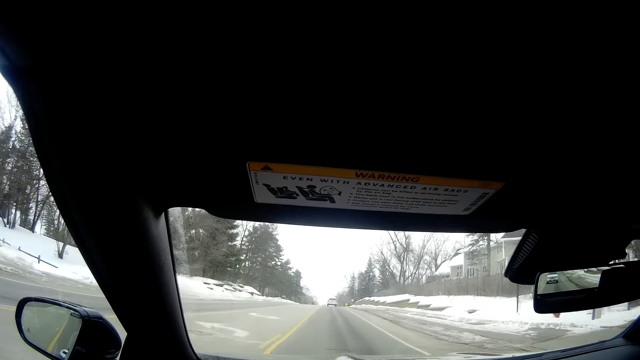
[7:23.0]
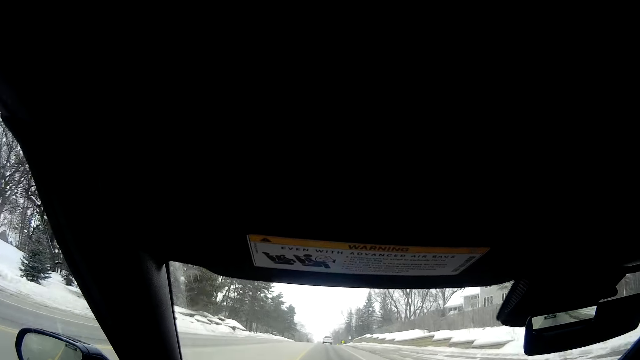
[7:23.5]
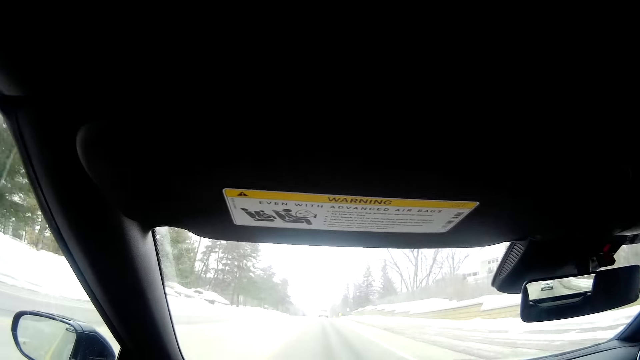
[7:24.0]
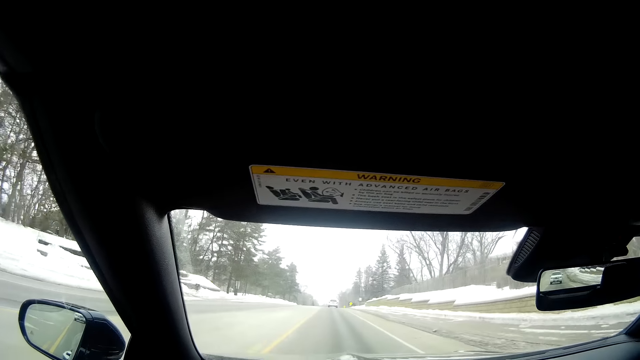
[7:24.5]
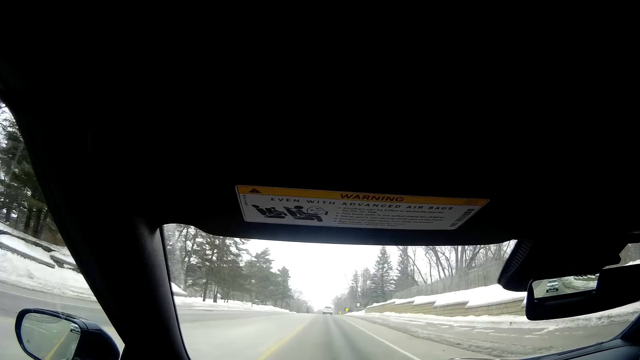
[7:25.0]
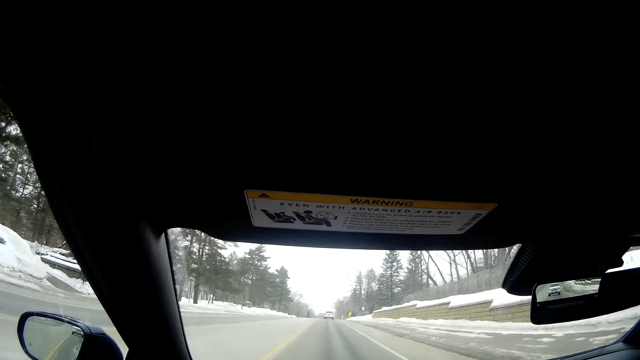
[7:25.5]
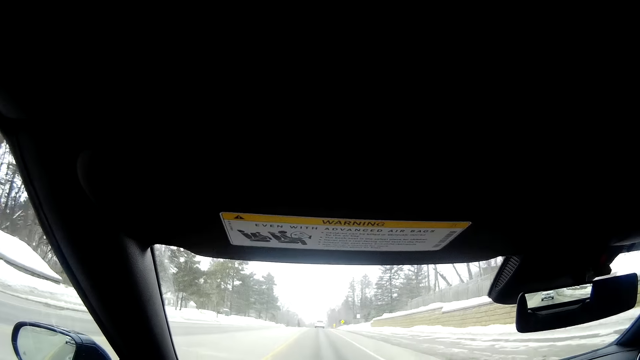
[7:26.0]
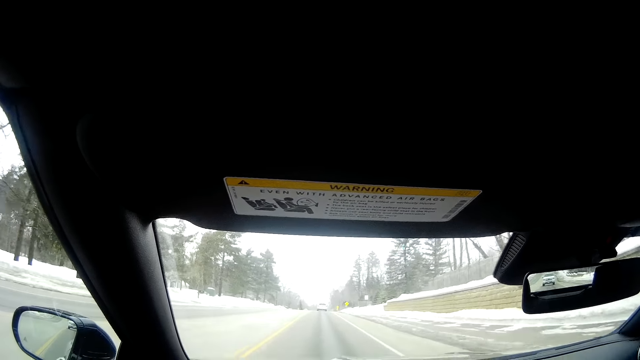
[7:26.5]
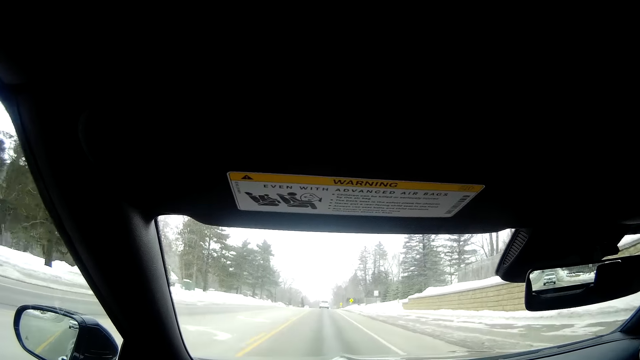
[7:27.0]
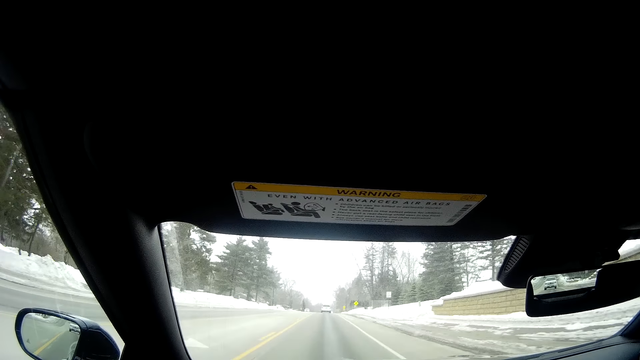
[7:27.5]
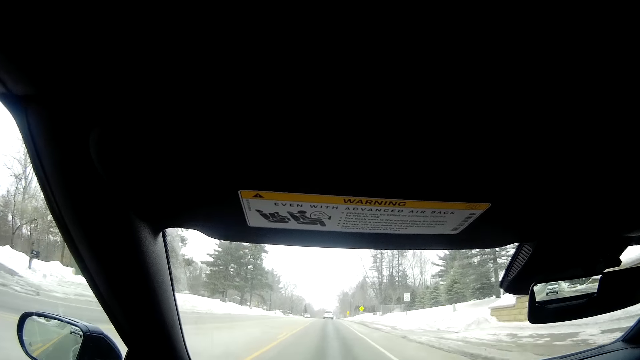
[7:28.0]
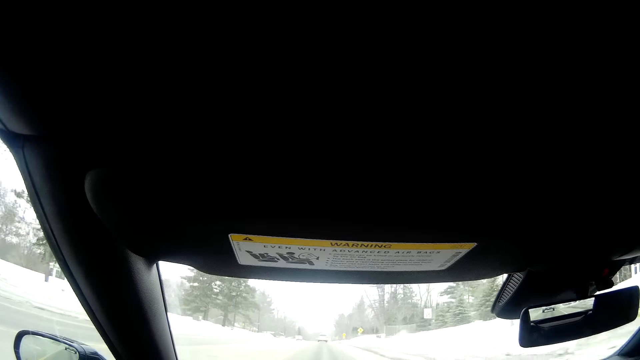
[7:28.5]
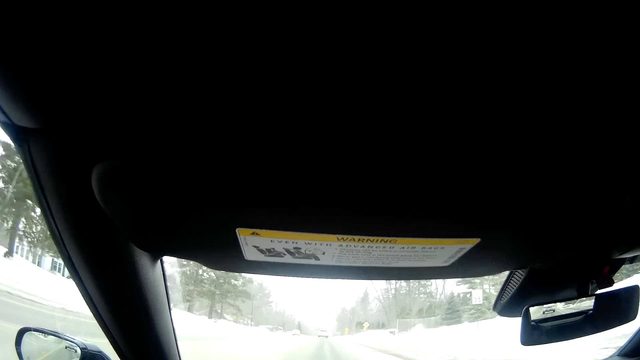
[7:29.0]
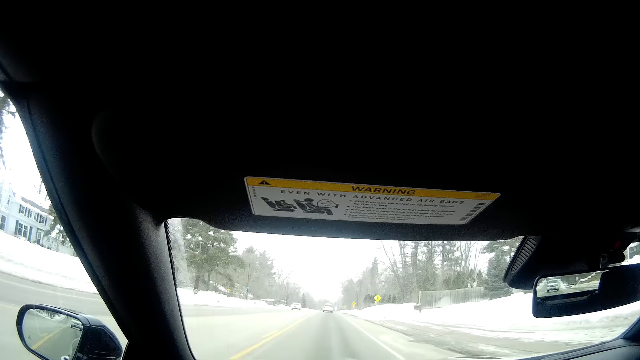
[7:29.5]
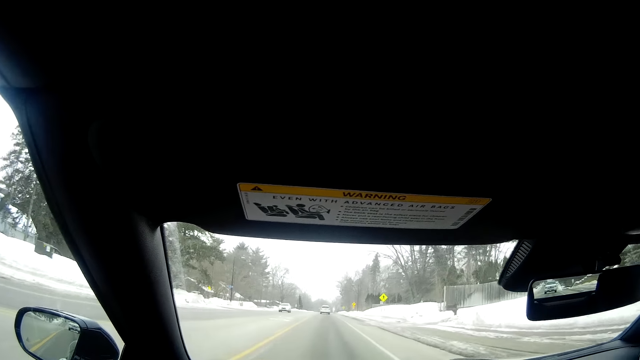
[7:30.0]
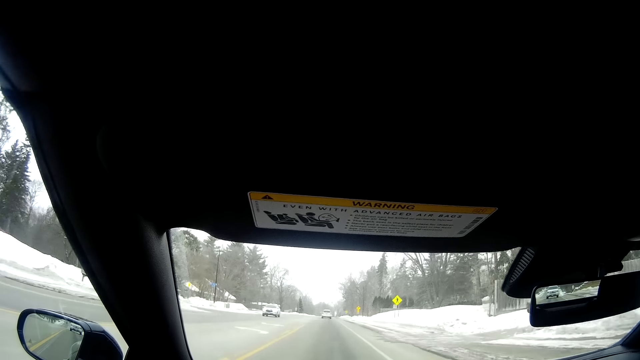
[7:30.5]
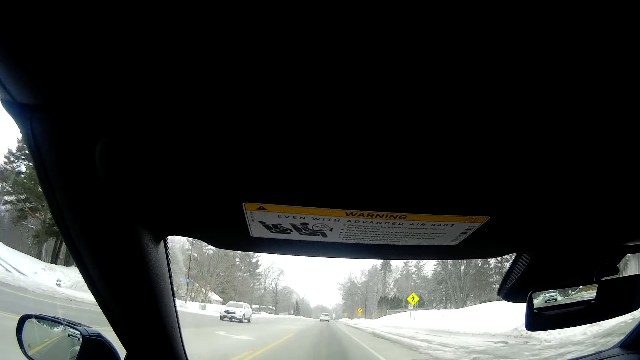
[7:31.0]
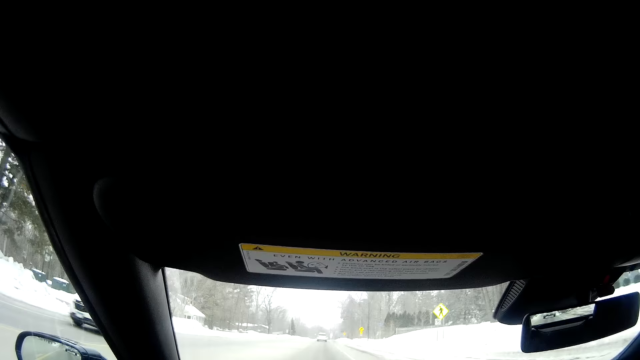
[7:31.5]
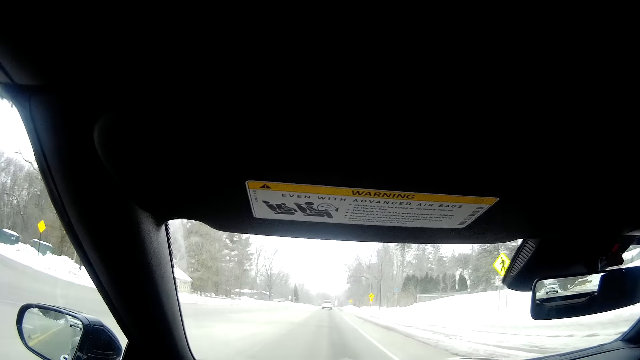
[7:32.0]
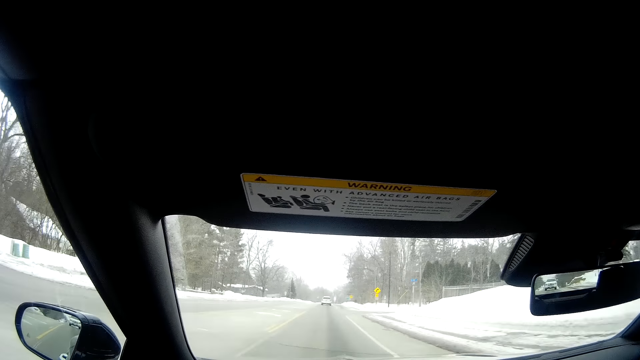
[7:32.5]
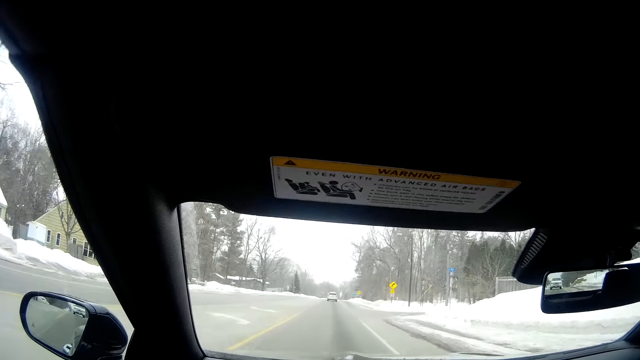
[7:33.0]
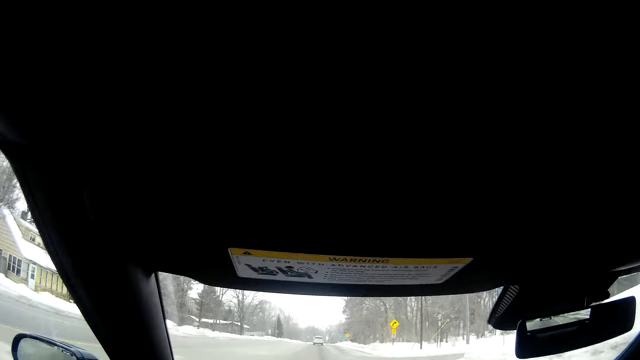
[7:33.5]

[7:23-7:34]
The camera wearer shakes the camera.

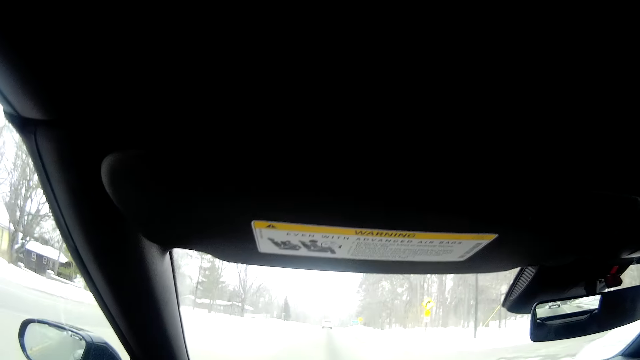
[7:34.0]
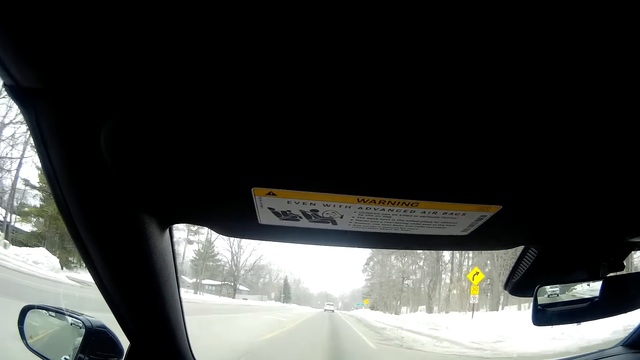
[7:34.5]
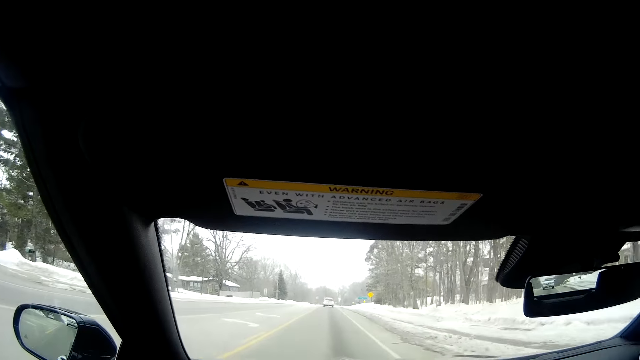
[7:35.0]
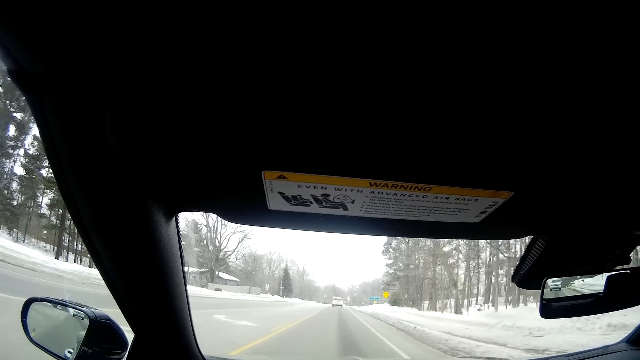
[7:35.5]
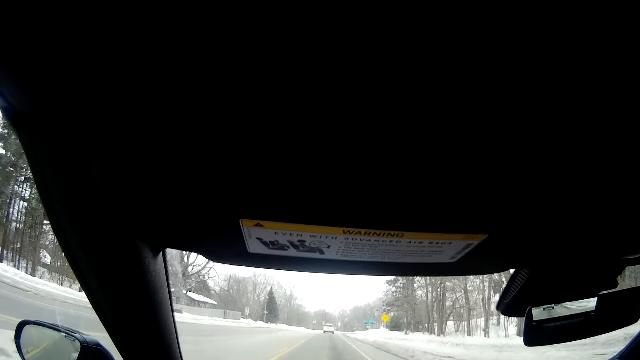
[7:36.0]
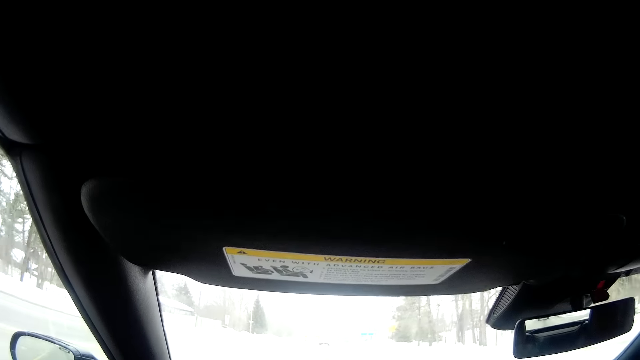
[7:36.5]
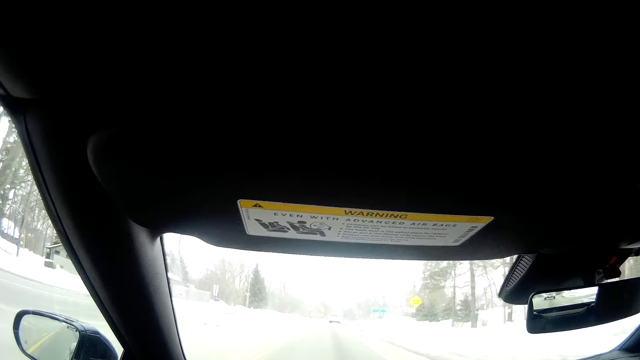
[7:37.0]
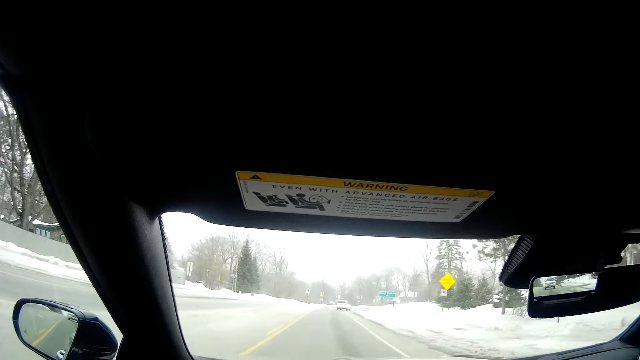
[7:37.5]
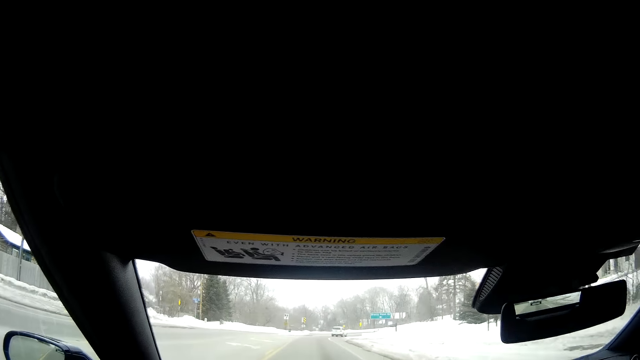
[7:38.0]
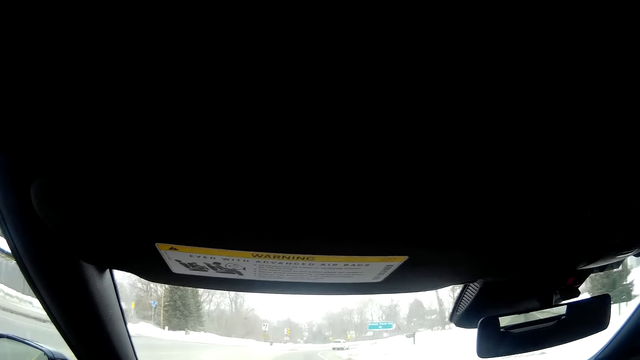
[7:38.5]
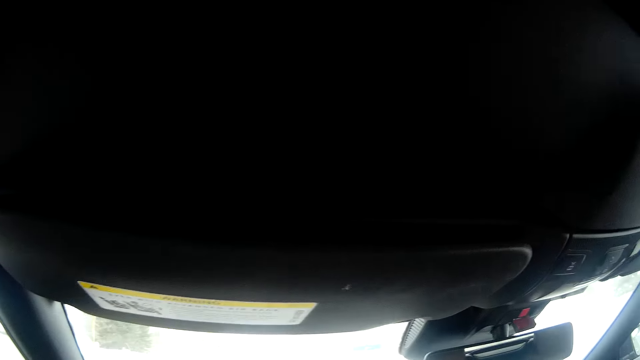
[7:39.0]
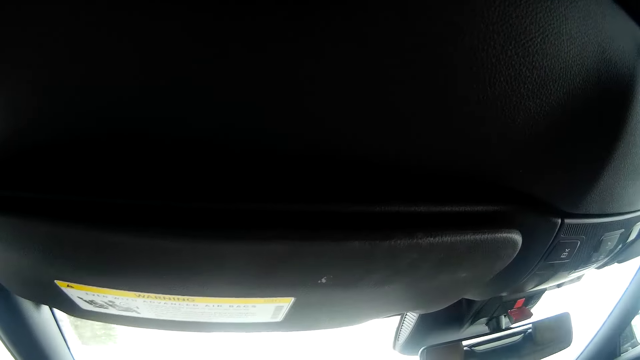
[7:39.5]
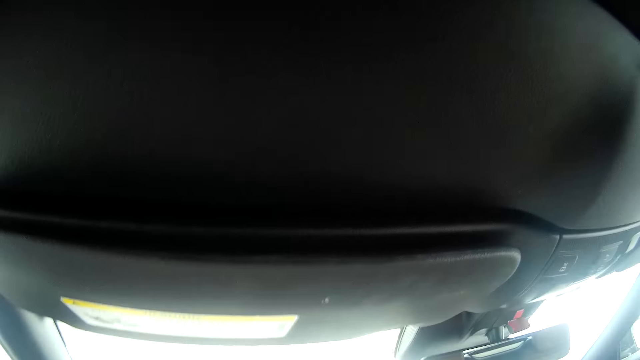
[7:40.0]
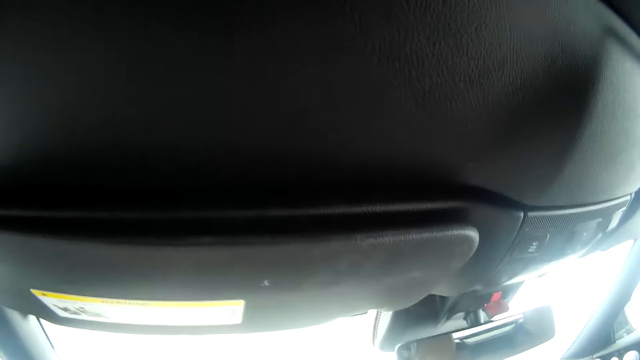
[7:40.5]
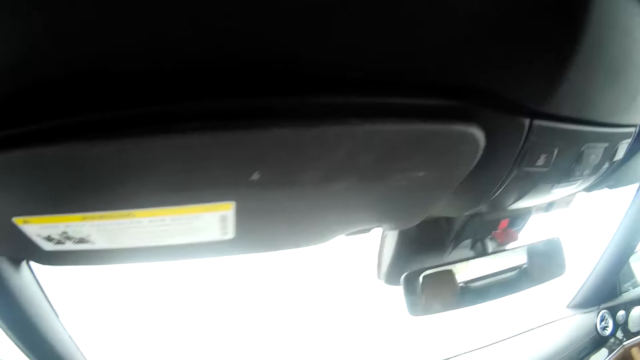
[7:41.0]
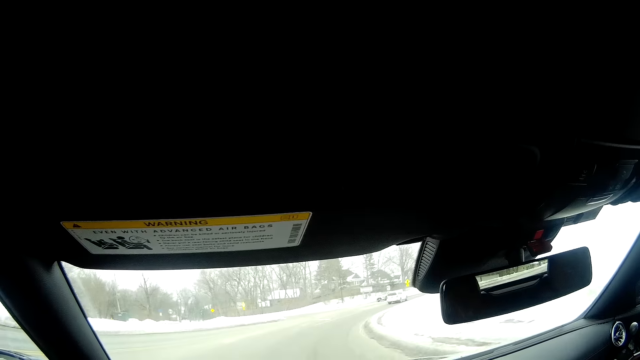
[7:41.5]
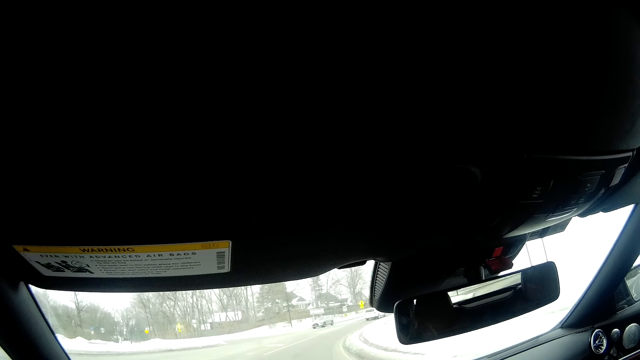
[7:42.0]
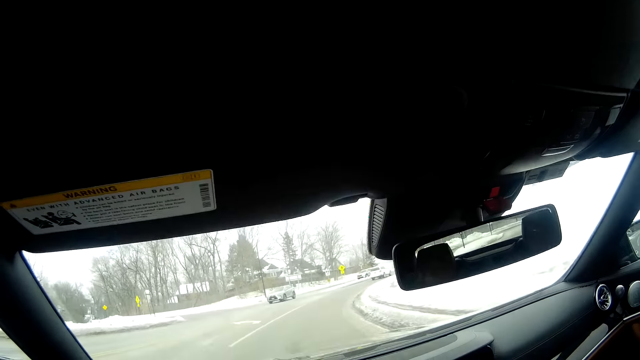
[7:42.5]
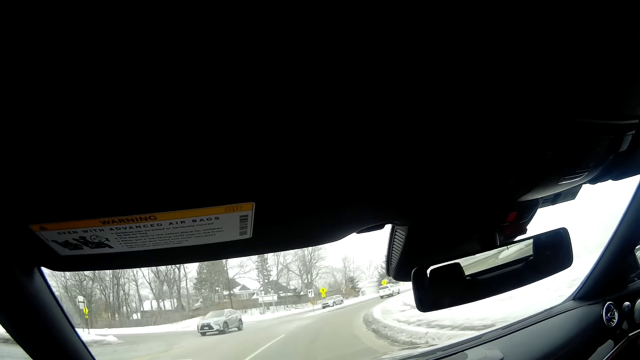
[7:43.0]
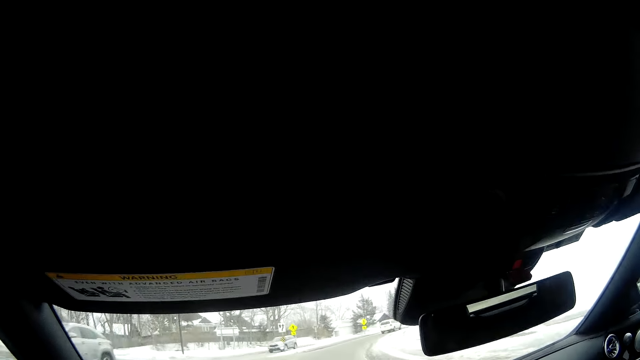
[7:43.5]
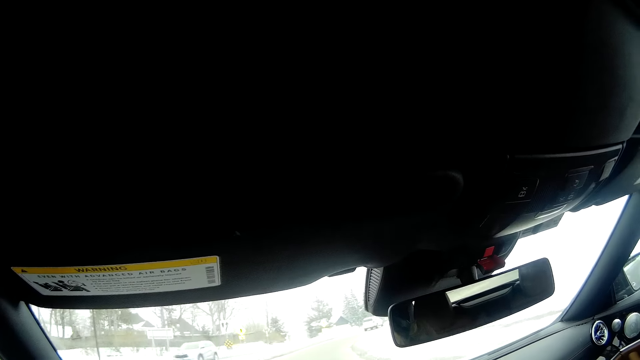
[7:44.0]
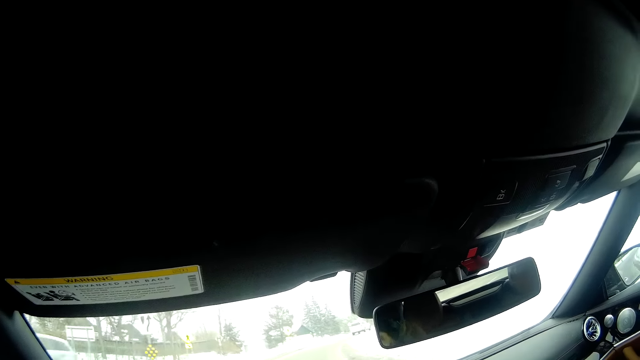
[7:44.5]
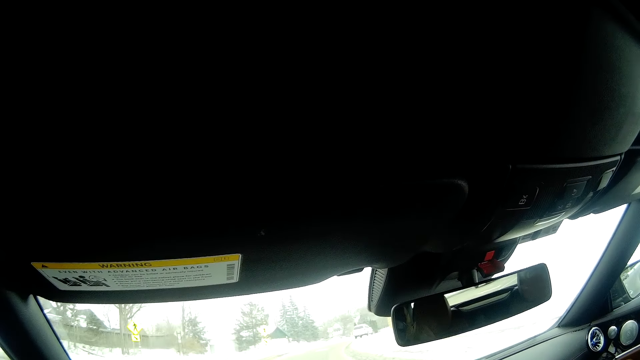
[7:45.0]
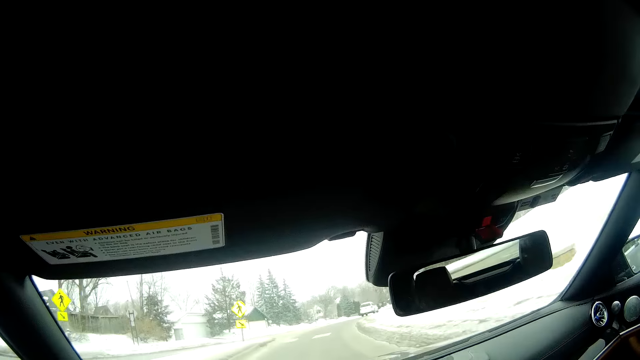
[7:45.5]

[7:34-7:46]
The camera wearer drives to the right.
